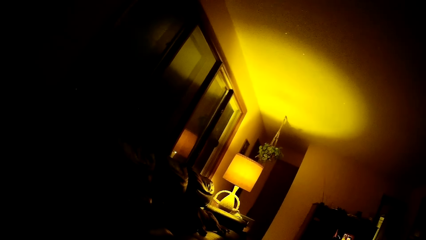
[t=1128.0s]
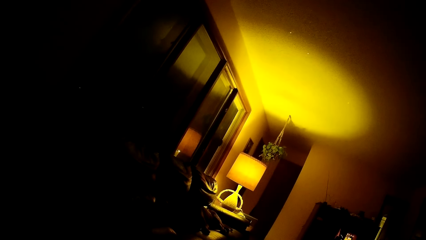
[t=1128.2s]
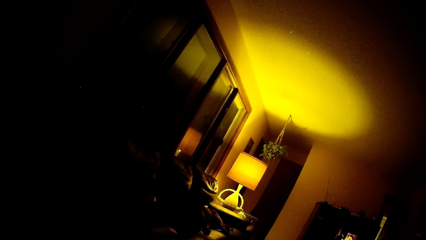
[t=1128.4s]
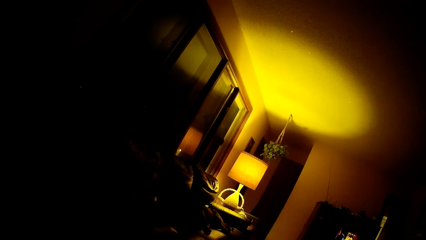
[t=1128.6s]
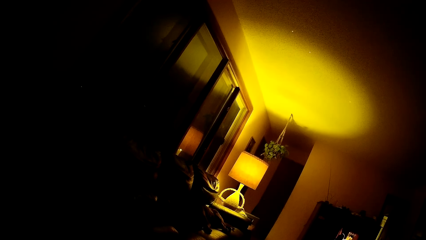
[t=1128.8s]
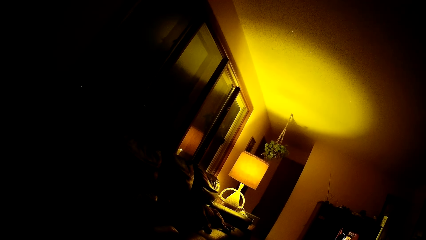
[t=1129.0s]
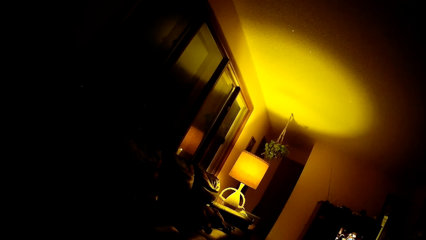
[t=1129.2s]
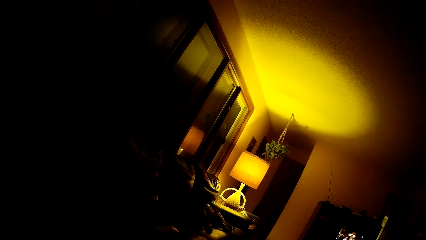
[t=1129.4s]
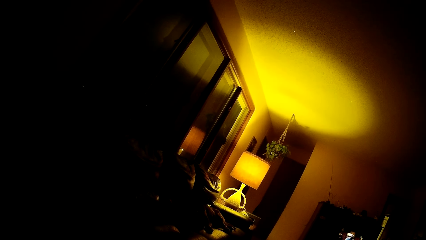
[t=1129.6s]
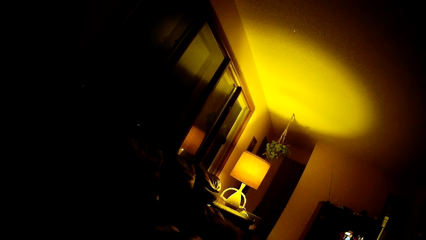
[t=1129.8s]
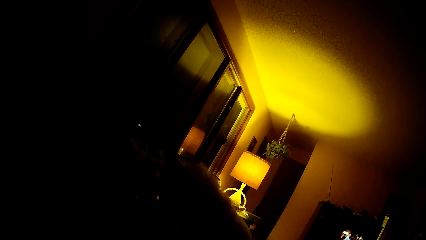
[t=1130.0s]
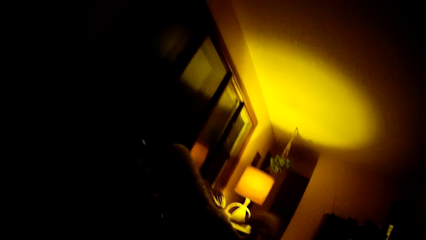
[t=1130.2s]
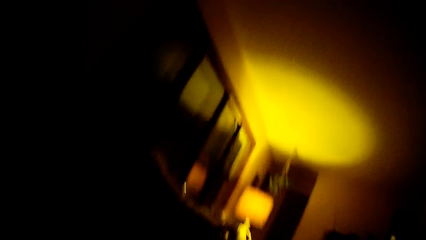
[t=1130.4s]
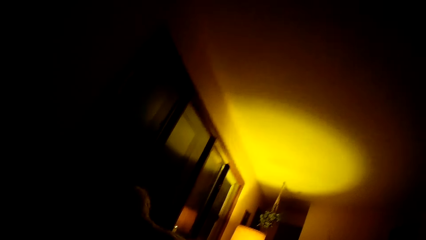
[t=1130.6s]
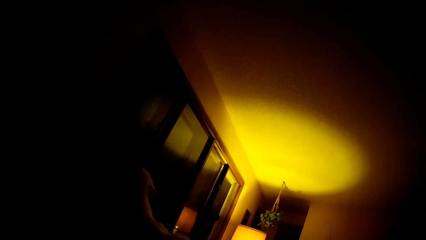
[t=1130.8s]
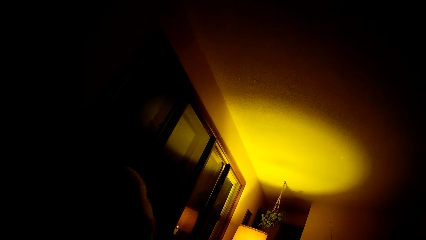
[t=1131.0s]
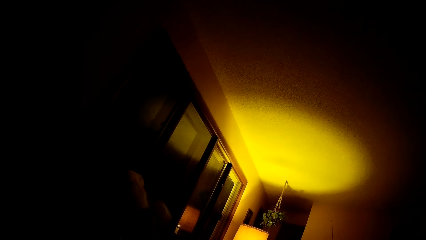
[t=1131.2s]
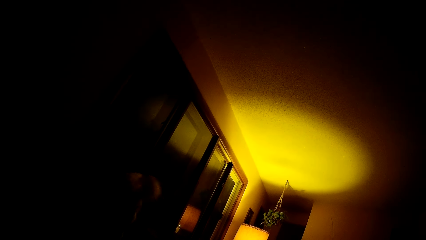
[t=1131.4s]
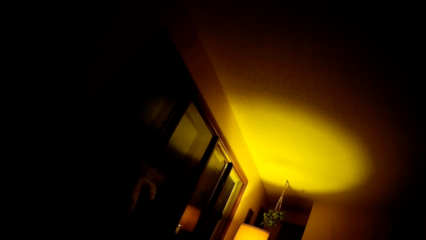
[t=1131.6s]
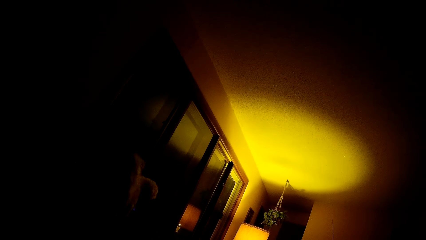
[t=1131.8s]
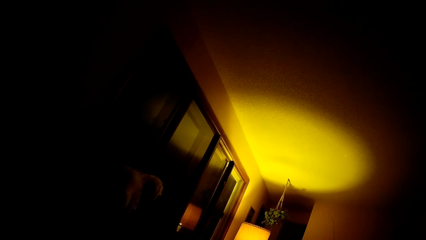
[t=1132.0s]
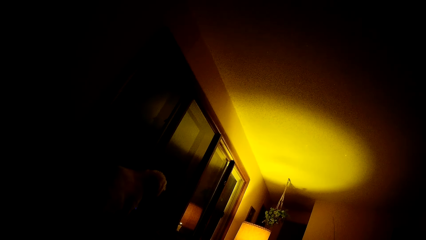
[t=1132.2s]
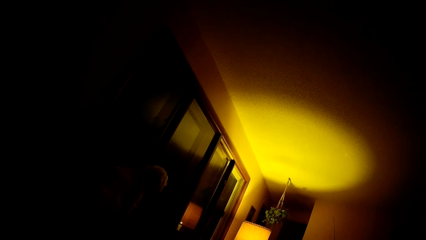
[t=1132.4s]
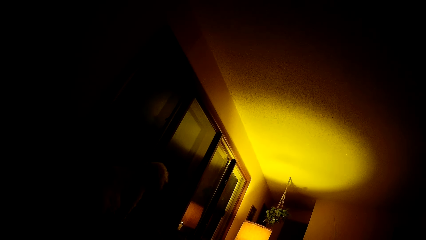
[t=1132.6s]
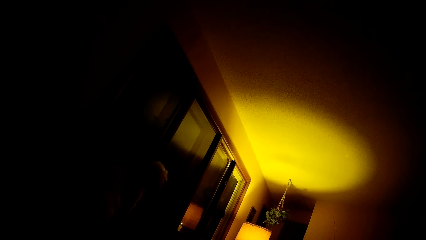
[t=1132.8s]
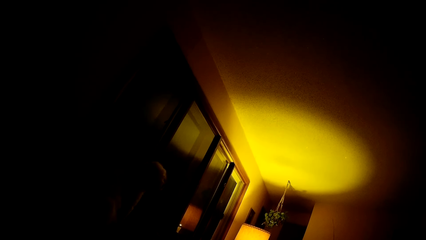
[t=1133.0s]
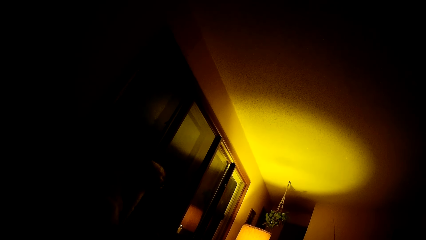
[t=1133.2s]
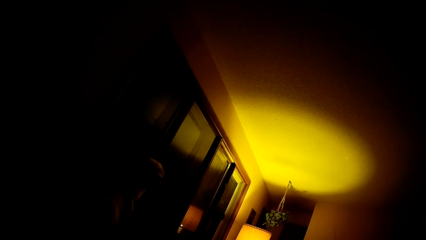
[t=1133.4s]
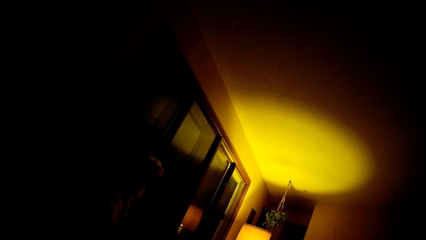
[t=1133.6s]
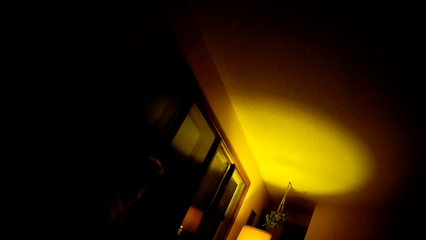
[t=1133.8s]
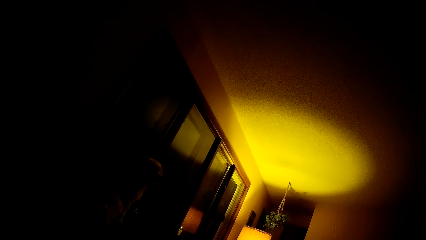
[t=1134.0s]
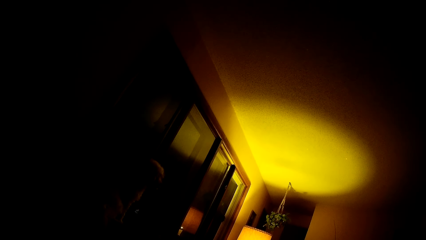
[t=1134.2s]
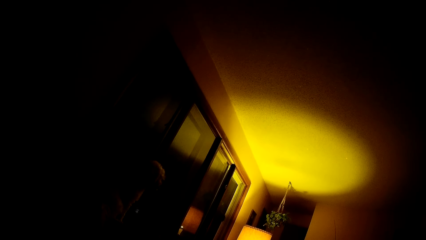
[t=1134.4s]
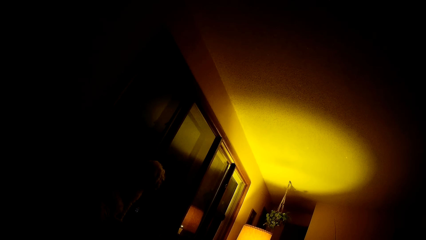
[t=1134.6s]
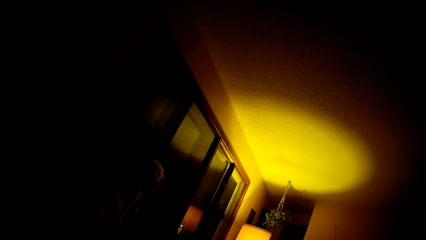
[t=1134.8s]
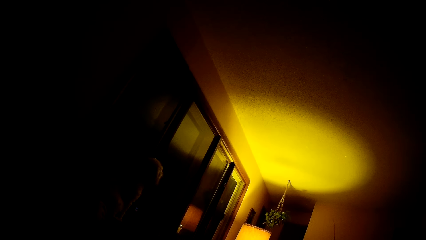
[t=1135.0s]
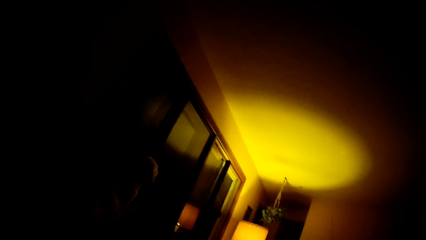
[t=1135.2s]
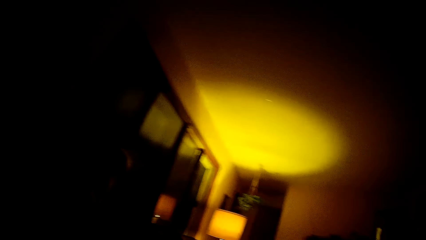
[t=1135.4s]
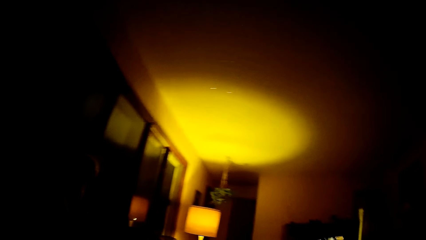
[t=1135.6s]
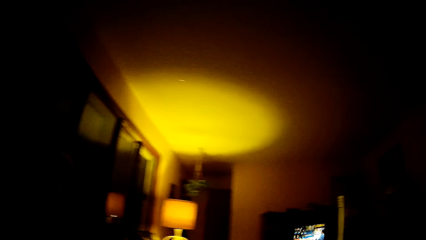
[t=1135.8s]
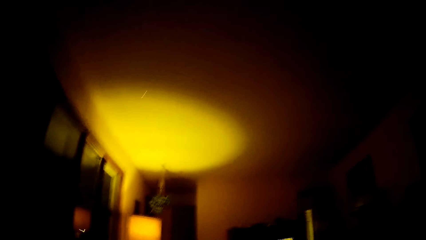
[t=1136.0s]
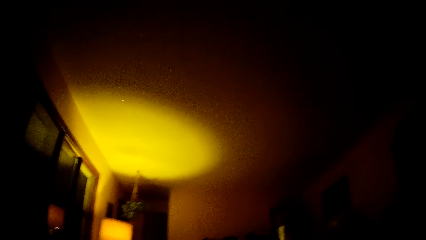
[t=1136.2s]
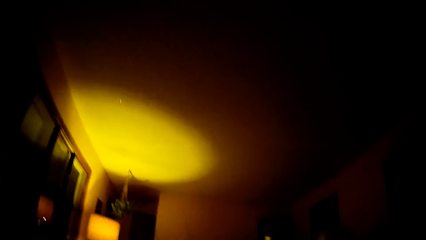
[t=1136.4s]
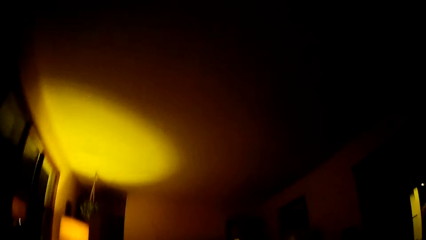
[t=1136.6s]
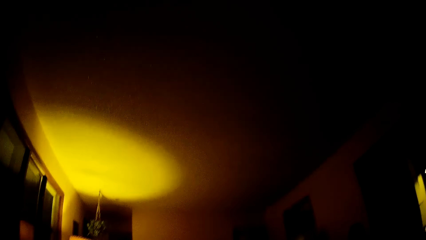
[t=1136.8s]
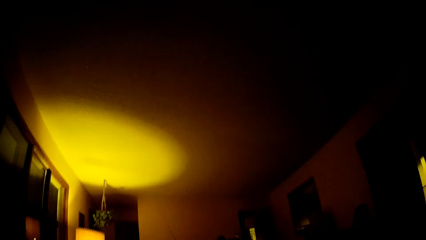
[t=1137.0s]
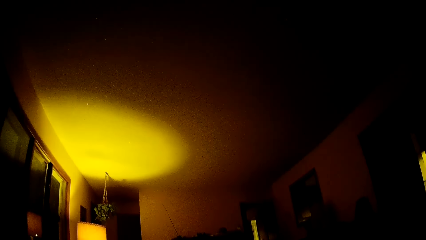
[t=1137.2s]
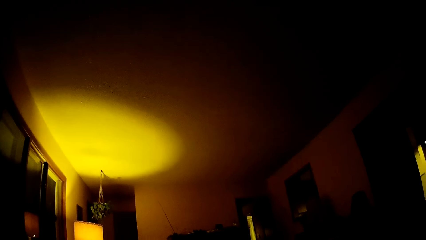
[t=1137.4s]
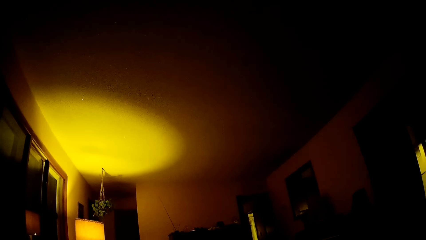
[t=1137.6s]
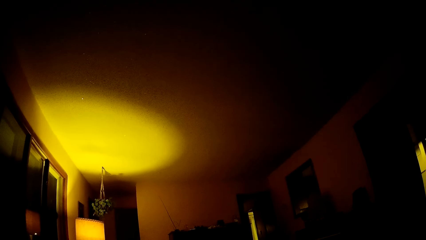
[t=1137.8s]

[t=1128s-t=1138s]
A dog climbs the chair. The dog sits on the edge of the chair.

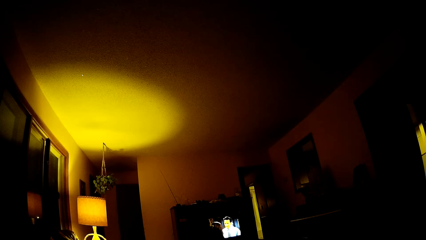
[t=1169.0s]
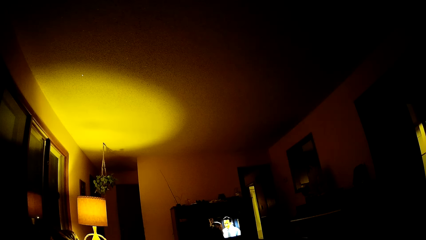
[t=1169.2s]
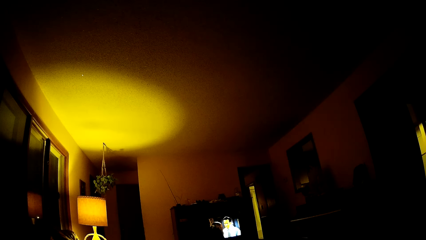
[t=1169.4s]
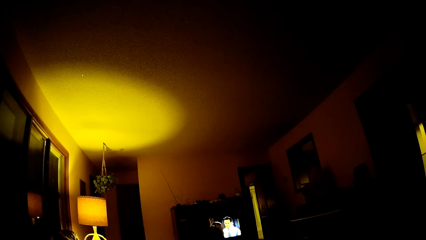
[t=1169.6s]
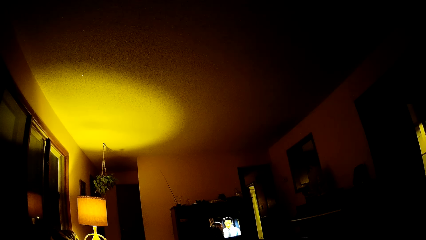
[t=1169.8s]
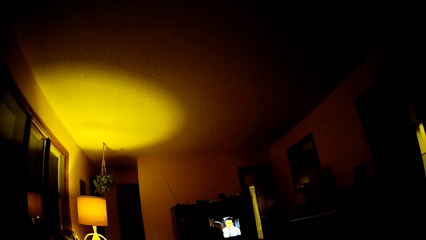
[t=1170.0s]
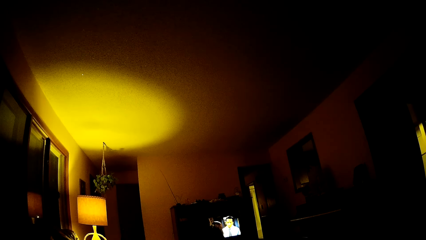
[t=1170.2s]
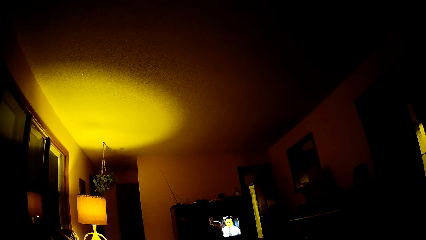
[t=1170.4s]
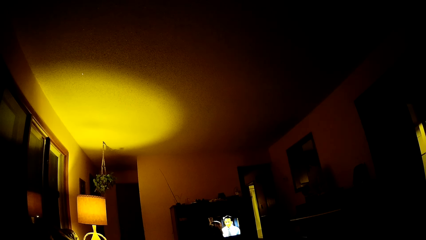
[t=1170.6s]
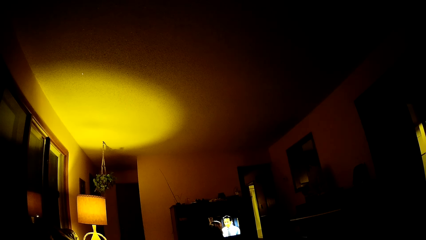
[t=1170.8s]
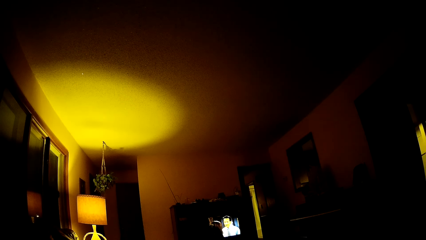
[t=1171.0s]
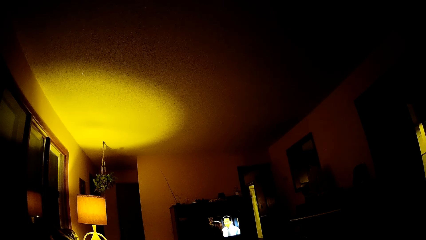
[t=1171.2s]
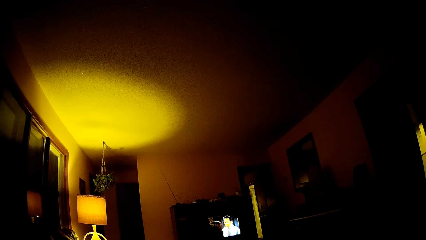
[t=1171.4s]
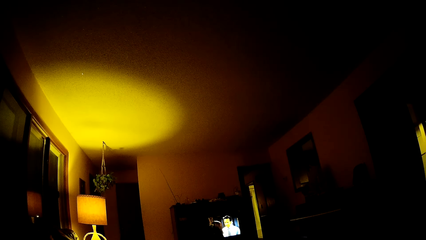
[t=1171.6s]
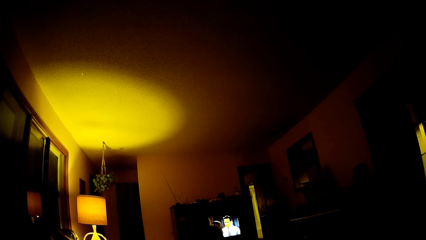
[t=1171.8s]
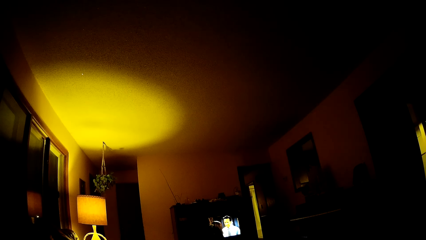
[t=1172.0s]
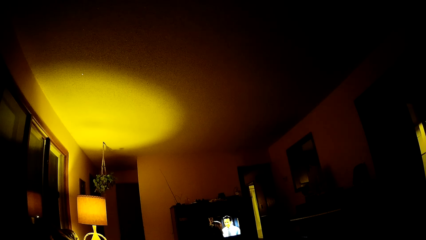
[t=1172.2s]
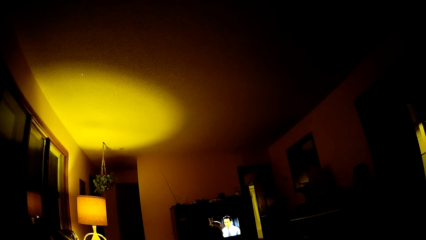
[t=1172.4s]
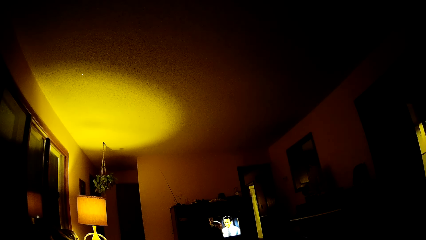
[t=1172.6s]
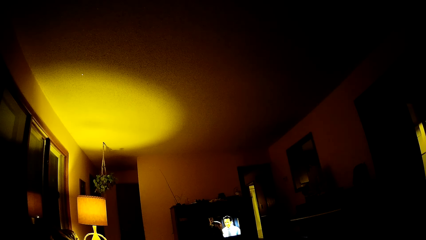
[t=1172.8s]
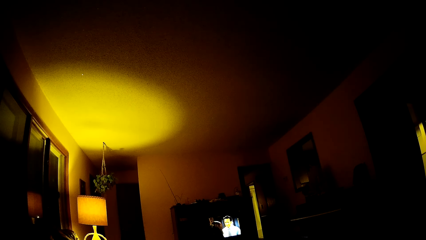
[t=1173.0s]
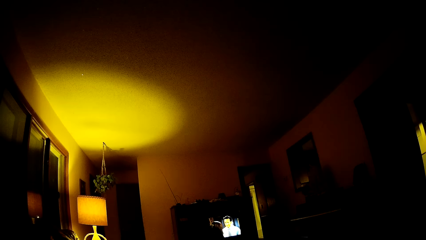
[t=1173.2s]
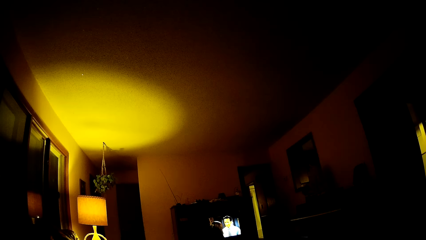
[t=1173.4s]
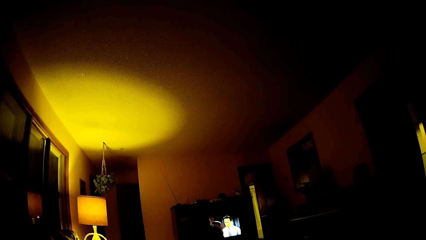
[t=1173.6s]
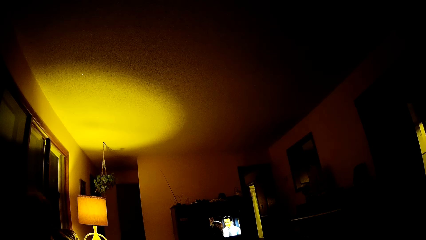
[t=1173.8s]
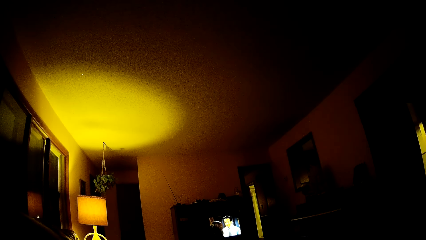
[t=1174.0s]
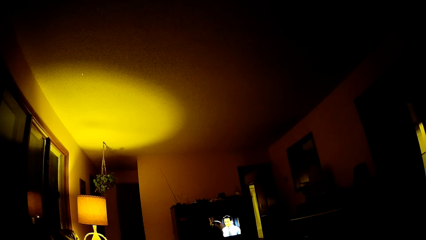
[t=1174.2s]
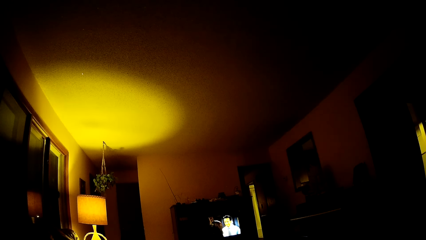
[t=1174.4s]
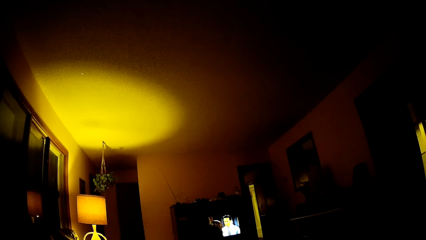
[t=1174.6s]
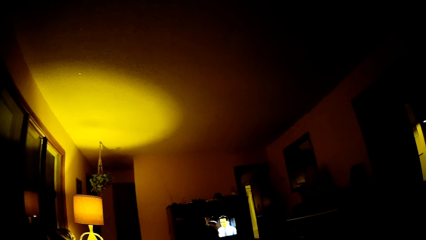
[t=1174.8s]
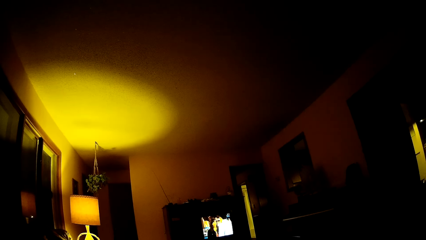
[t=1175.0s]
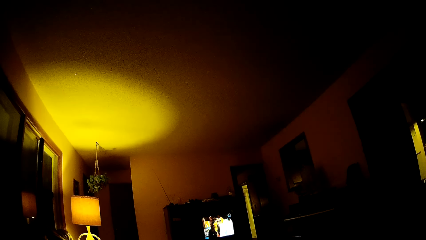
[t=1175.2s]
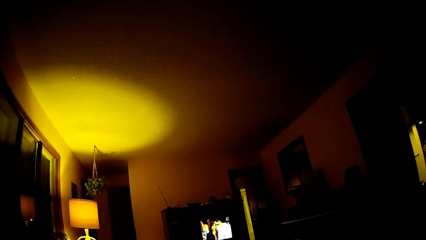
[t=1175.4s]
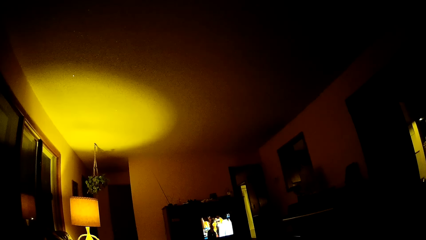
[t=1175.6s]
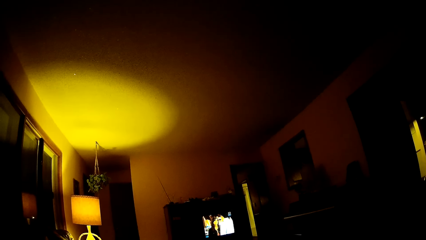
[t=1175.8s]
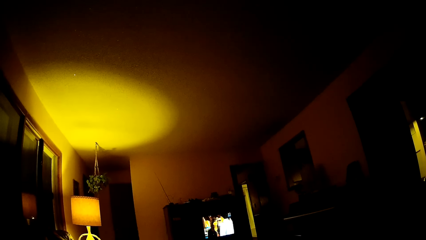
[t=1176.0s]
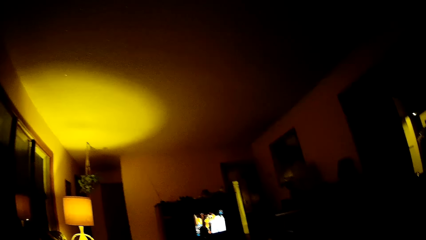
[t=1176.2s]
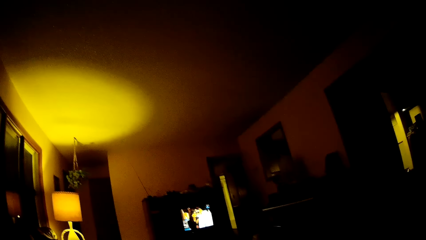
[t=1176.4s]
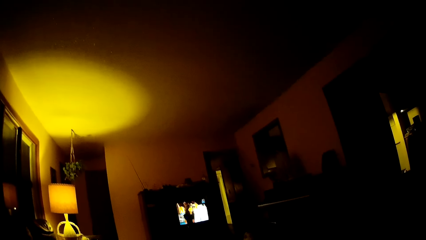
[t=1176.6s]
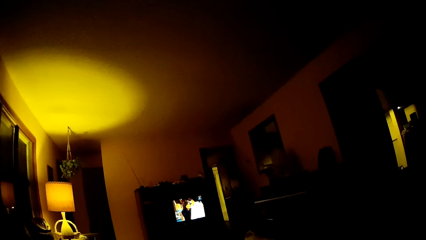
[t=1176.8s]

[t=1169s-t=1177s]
The camera wearer watches TV.
